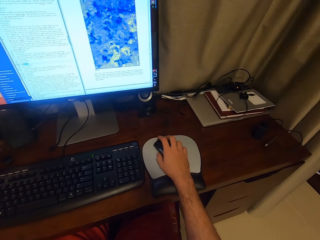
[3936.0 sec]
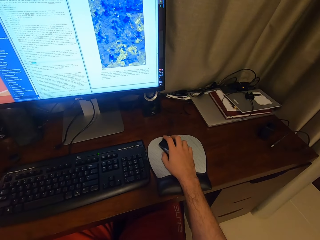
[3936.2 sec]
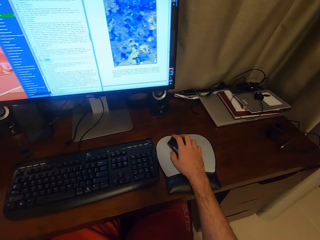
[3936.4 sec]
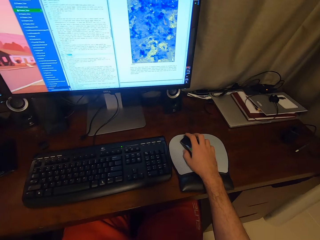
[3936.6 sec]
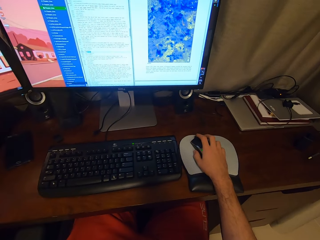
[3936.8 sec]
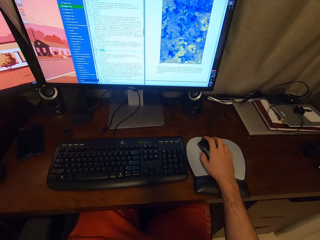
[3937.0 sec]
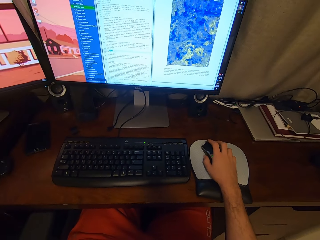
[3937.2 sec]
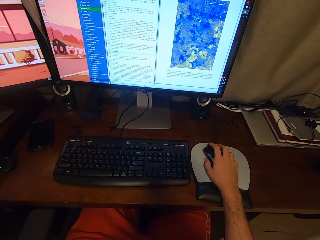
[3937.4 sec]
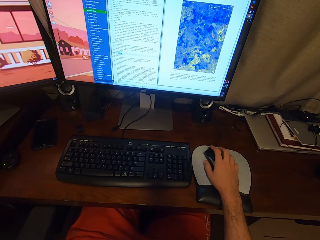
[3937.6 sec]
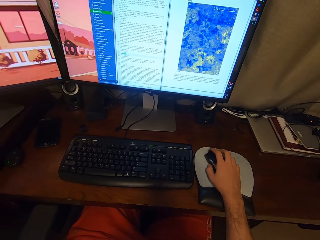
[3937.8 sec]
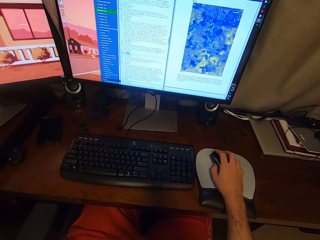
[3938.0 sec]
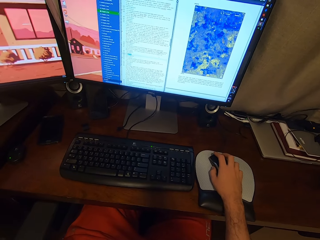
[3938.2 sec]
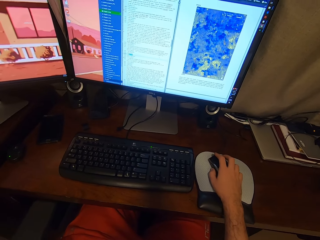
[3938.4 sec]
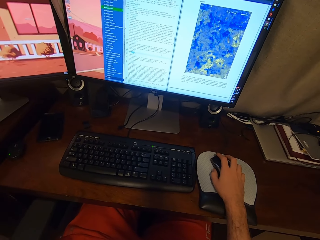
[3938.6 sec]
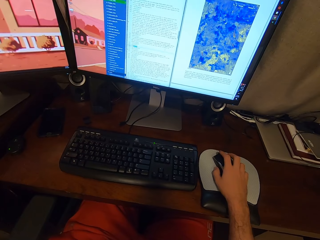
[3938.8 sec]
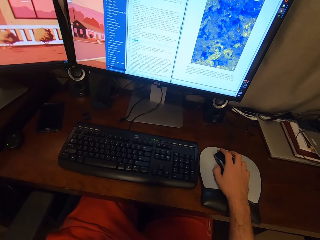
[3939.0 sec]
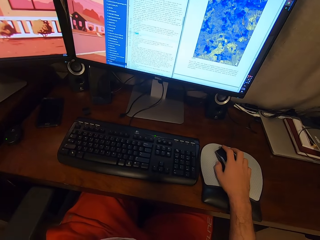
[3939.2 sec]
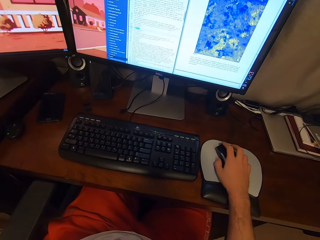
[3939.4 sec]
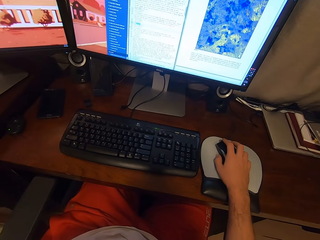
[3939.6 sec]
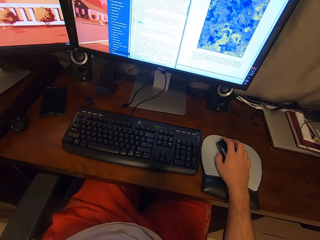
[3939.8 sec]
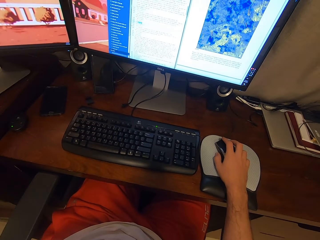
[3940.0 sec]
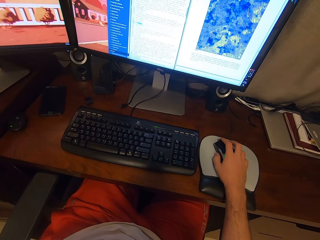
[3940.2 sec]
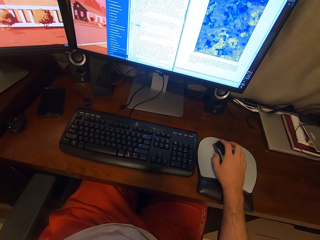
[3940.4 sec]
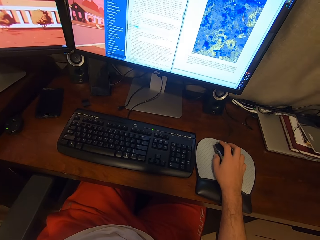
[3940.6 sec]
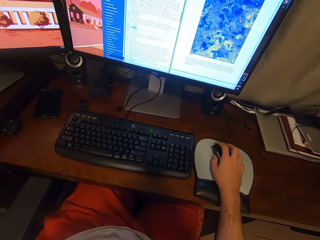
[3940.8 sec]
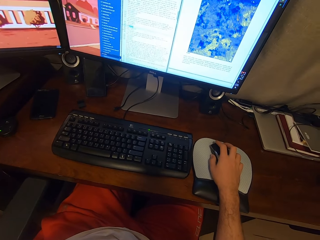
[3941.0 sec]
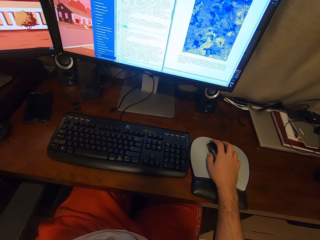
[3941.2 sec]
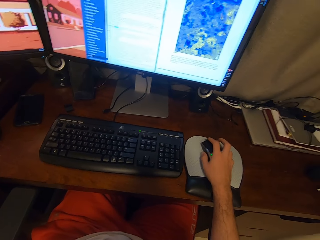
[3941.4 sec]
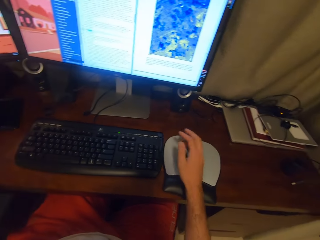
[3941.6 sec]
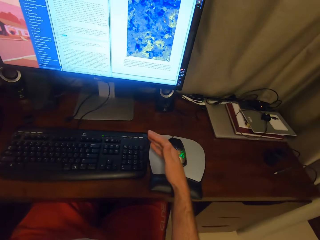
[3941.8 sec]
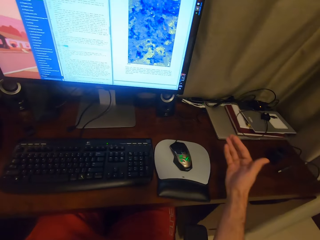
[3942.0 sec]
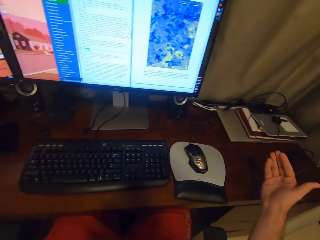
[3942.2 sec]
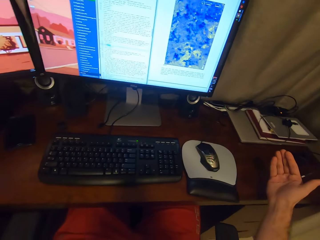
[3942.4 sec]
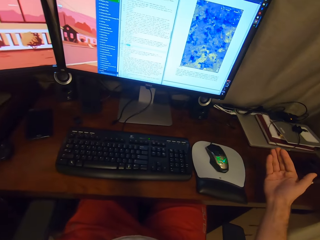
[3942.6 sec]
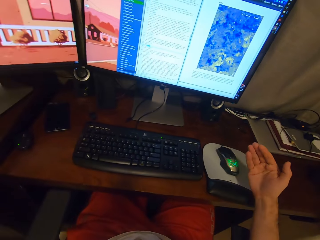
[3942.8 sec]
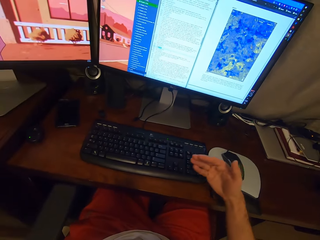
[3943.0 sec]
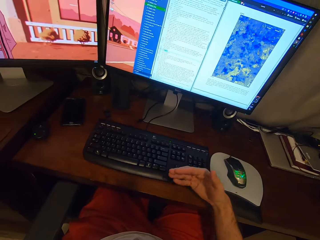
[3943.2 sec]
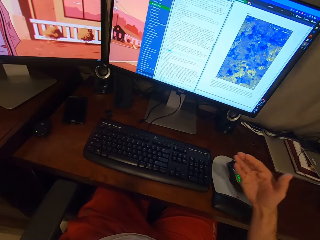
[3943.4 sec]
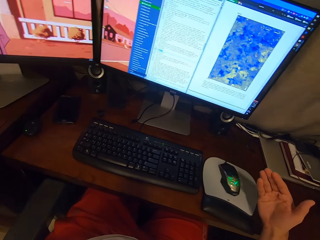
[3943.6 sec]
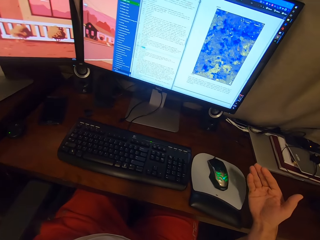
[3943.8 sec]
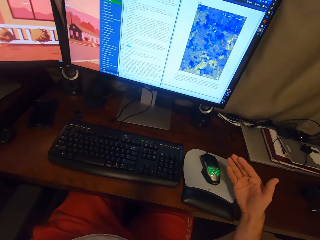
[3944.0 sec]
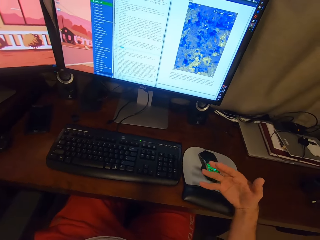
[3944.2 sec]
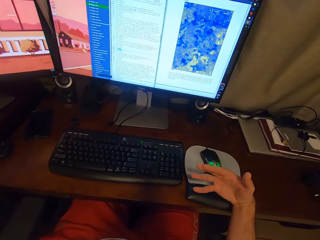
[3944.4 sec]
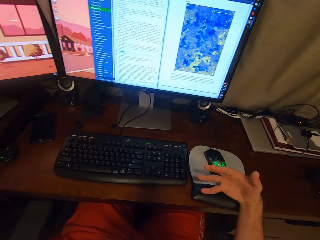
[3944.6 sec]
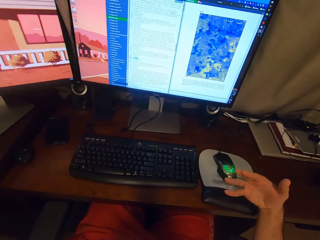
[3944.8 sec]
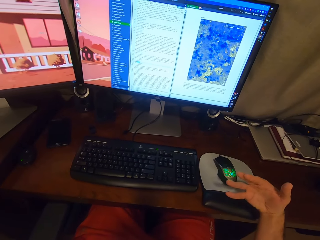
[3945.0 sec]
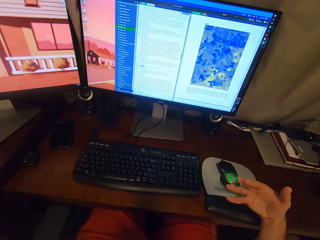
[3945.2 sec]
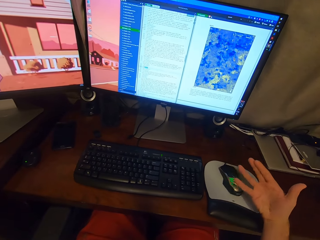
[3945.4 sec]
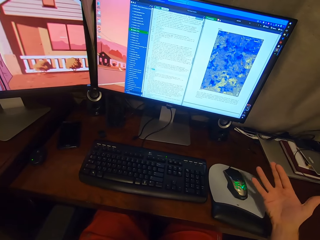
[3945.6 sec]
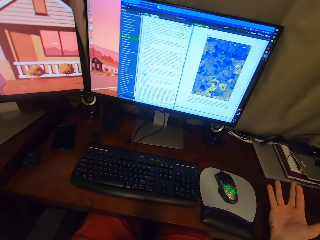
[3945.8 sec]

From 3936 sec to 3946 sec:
The camera wearer looks at the screen. He waves his right hand. He talks.

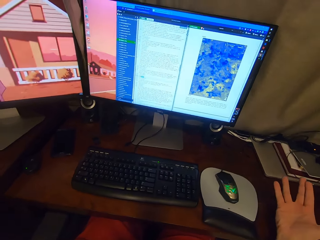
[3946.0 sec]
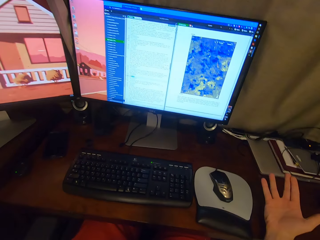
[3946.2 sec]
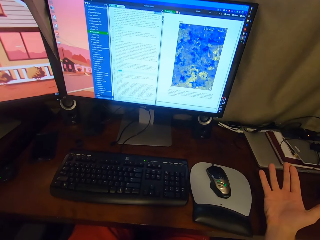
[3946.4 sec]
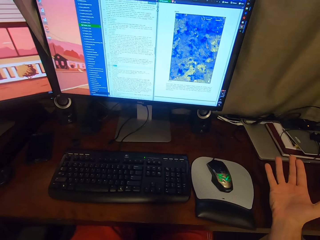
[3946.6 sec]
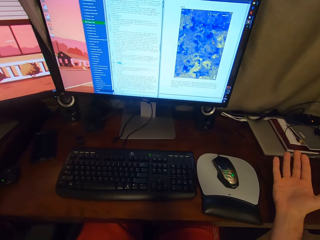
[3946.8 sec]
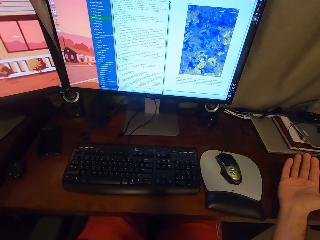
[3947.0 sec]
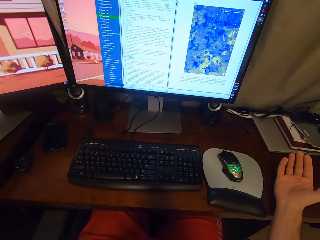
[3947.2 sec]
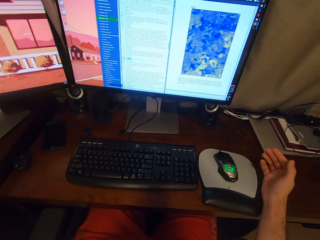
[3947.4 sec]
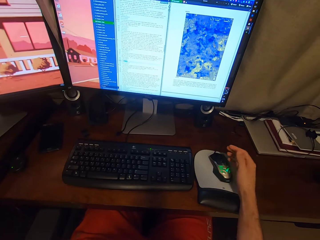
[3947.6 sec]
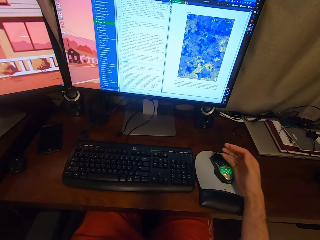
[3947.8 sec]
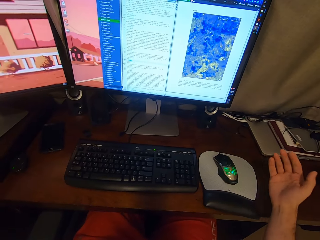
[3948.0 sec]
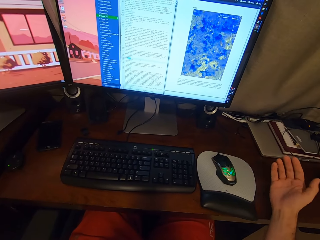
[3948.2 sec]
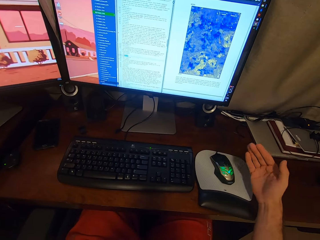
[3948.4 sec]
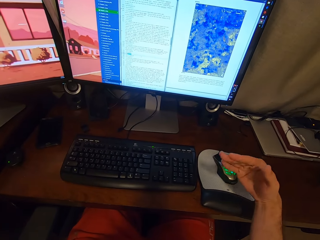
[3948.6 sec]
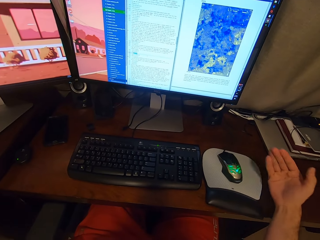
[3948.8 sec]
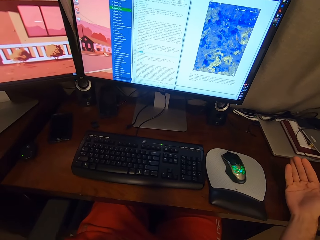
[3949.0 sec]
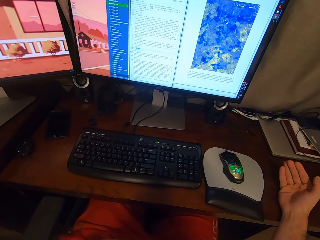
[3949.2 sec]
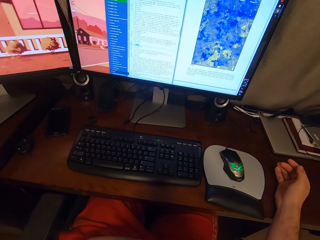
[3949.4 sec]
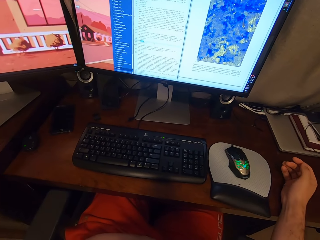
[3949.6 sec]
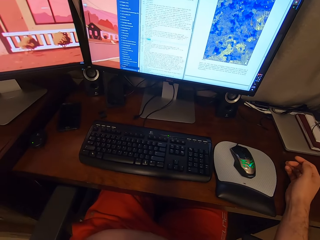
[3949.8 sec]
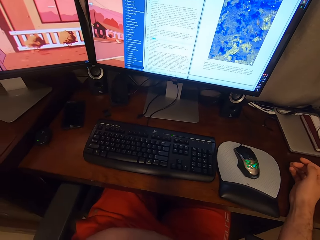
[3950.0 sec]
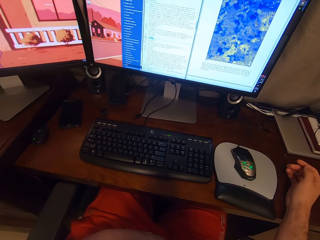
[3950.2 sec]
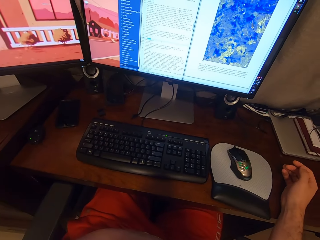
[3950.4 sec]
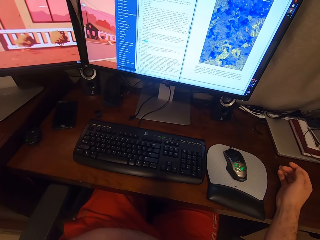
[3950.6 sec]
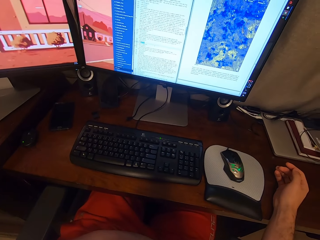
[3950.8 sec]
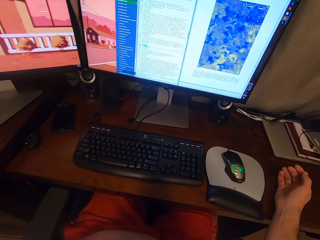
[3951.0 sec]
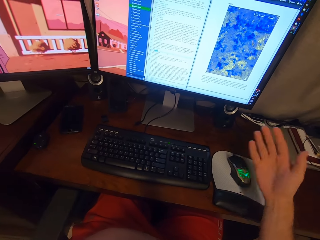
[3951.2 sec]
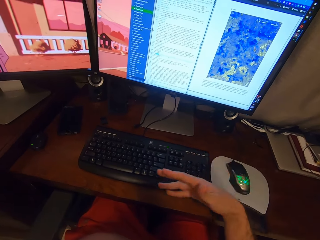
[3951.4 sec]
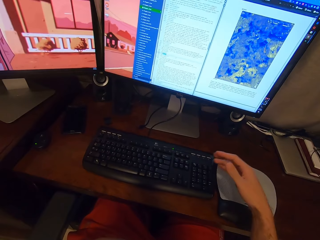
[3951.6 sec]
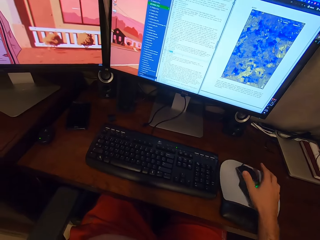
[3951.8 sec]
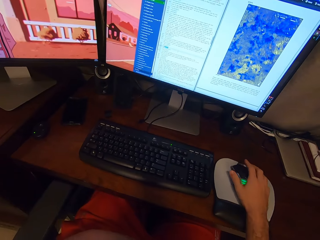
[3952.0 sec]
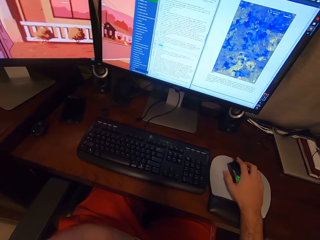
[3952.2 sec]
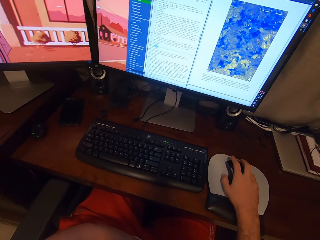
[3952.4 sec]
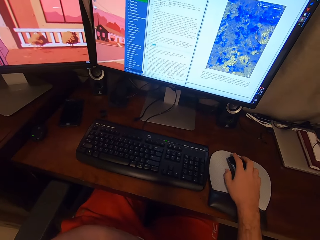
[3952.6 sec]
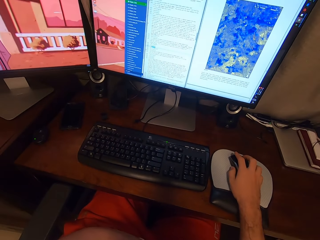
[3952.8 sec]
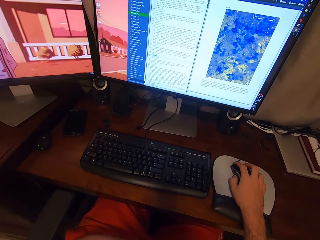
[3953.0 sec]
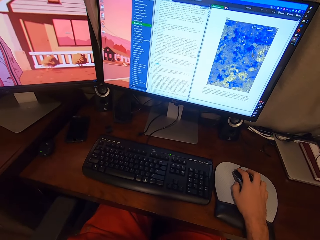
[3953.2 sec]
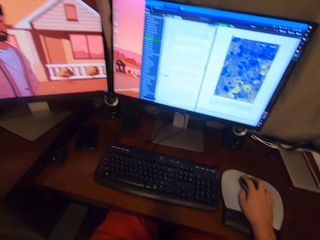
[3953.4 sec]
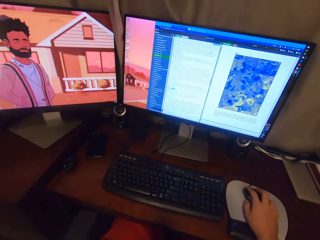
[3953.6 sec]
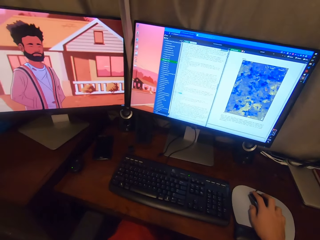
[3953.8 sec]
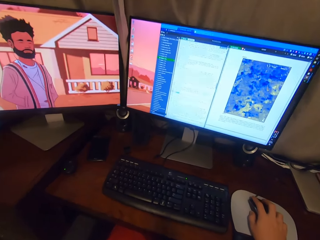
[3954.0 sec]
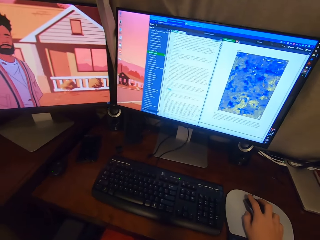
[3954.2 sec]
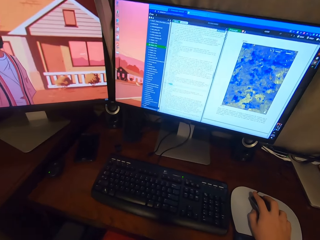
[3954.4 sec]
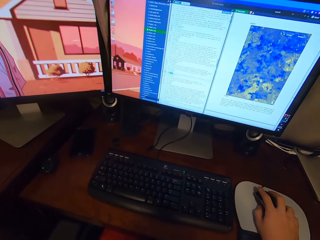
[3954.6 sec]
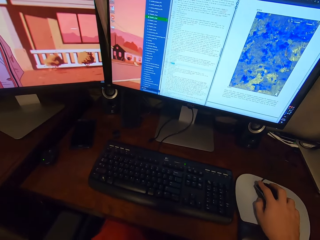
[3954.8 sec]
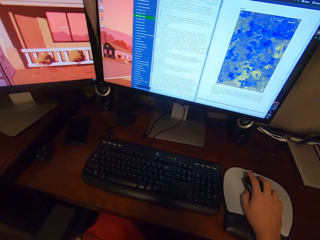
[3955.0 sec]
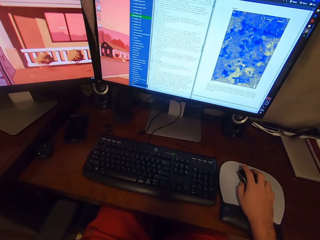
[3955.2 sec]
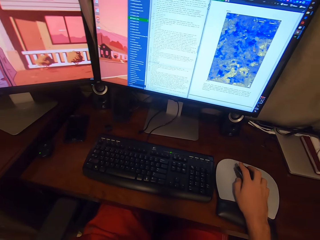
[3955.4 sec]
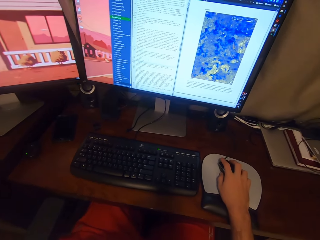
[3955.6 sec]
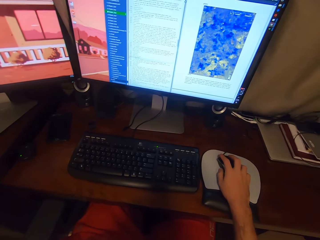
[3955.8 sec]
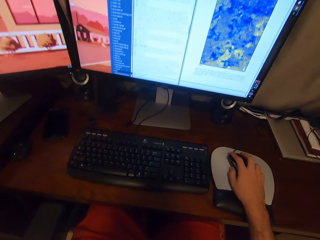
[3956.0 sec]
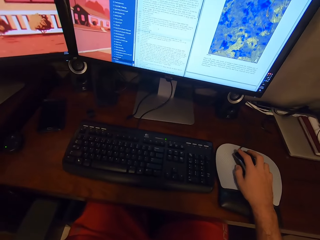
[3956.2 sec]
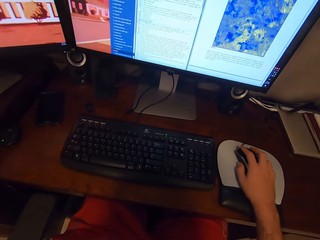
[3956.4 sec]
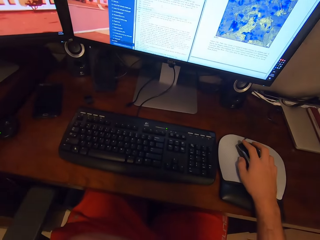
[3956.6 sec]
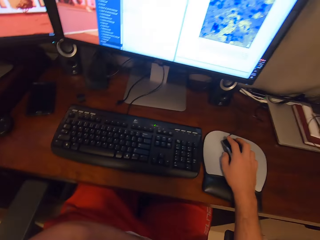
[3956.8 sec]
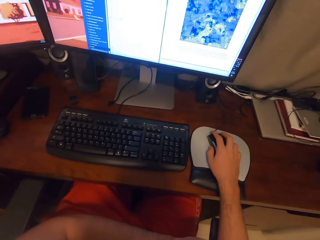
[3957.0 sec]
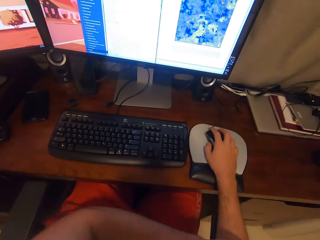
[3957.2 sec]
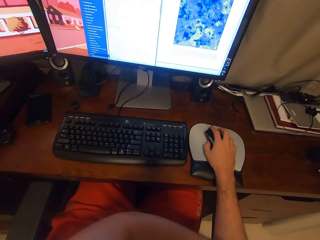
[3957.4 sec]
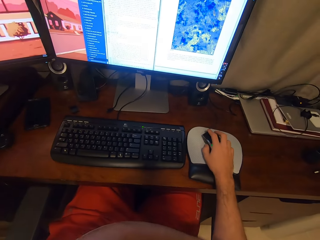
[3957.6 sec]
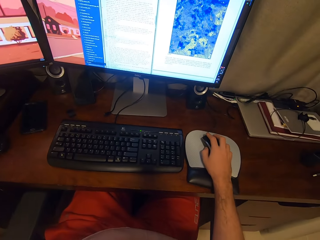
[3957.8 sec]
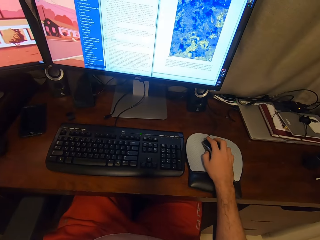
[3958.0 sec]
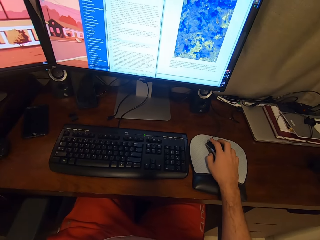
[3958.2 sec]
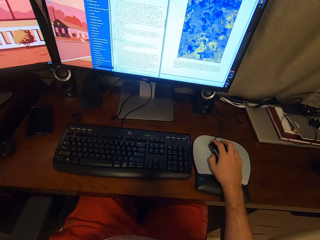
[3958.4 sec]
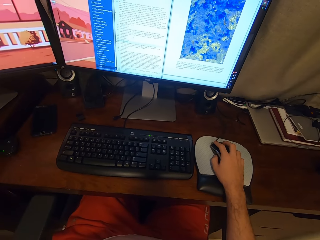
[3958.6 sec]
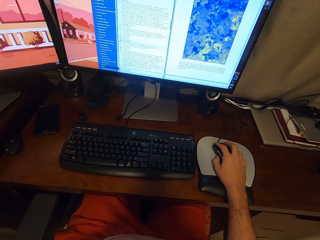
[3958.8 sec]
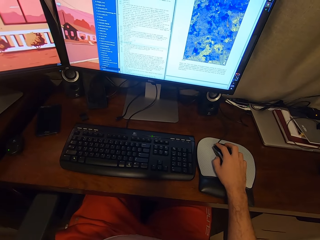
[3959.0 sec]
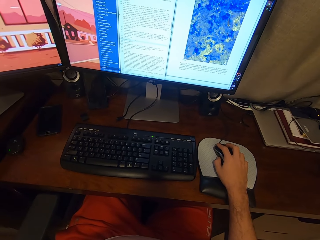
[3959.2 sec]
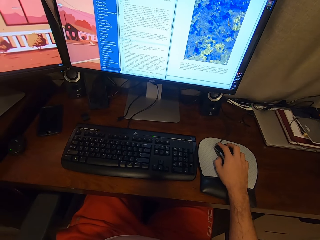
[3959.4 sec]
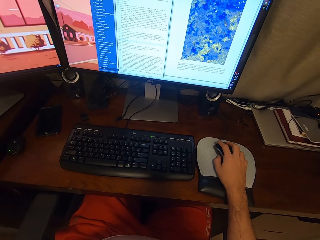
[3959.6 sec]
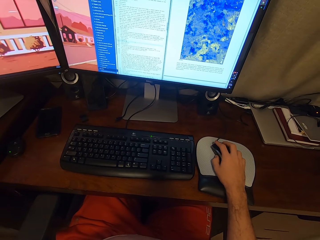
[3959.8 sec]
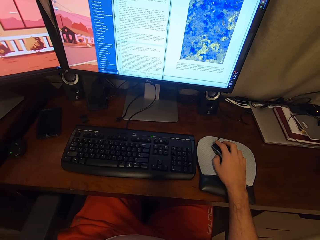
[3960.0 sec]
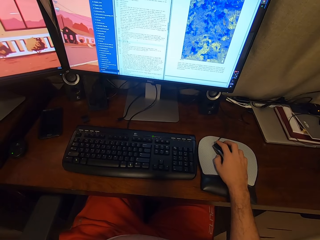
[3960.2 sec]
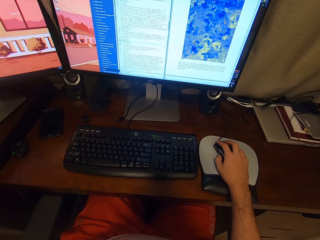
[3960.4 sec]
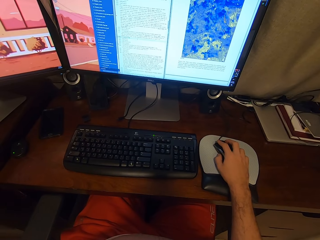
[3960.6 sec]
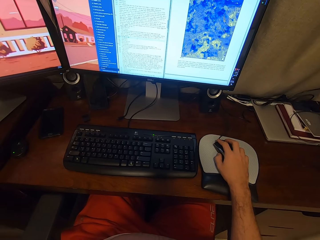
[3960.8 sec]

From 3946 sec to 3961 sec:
The camera wearer looks at the screen. He places his right hand on the table. He lifts his right hand from the table. He touches the mouse with his right hand. He holds the mouse. He looks at the screen.
